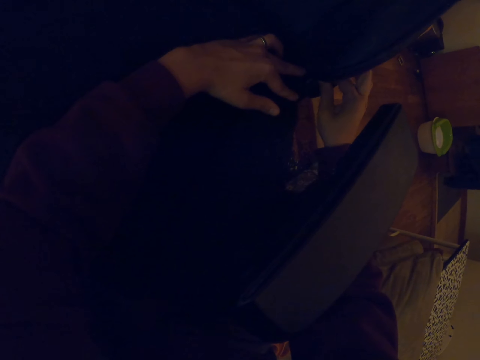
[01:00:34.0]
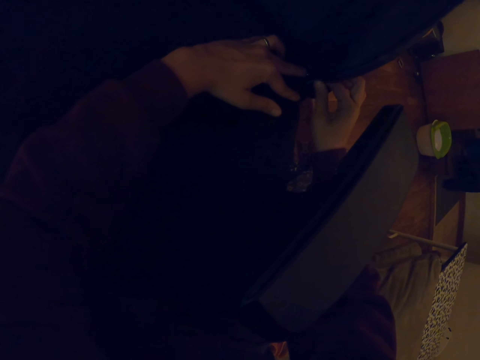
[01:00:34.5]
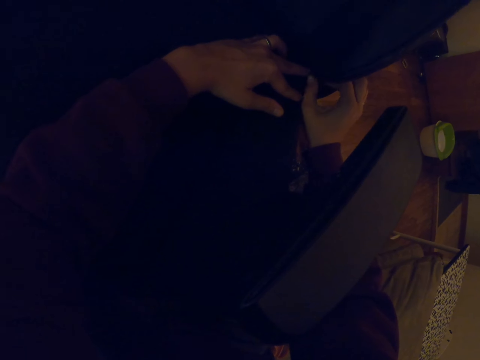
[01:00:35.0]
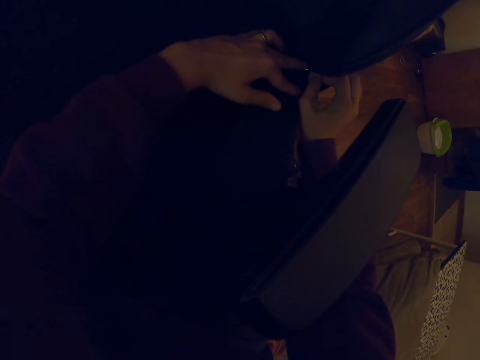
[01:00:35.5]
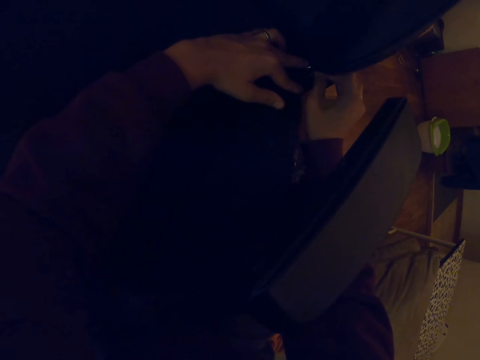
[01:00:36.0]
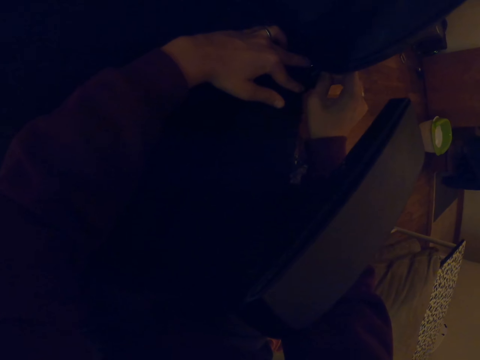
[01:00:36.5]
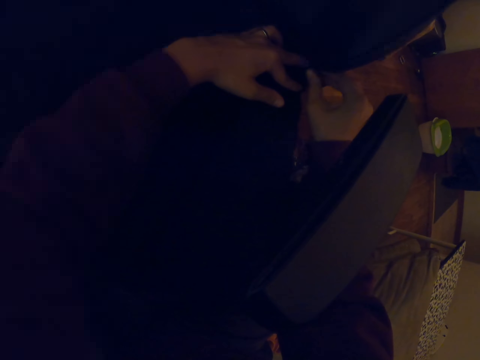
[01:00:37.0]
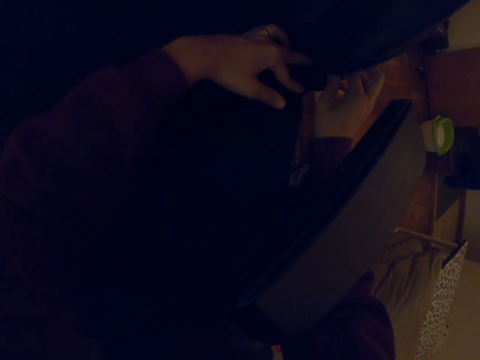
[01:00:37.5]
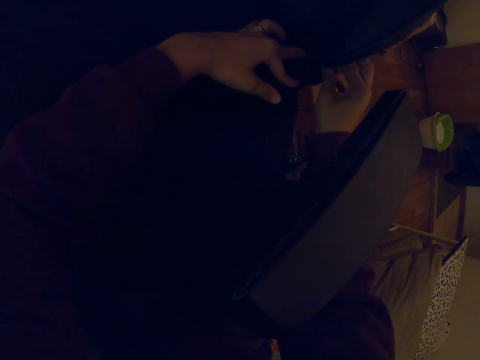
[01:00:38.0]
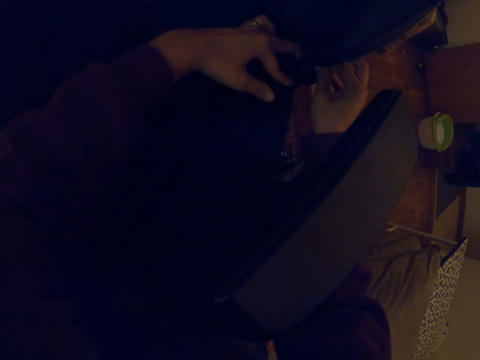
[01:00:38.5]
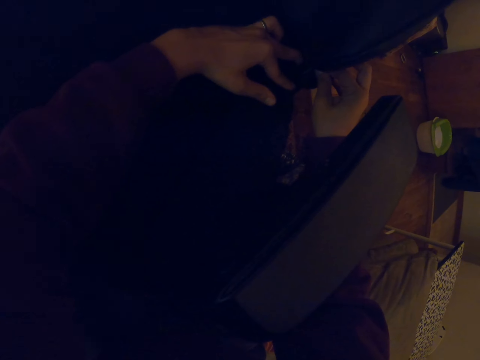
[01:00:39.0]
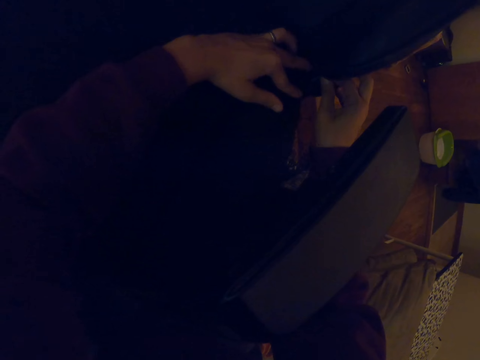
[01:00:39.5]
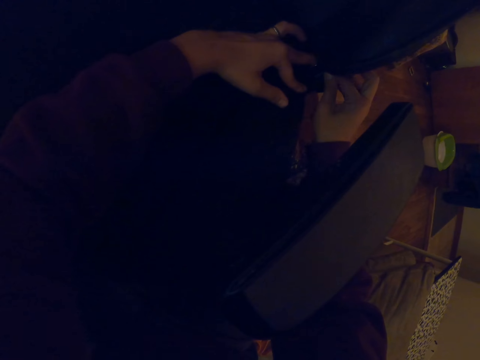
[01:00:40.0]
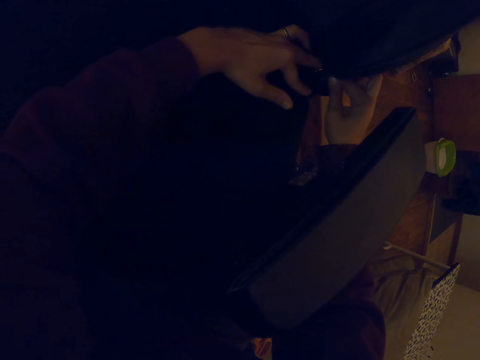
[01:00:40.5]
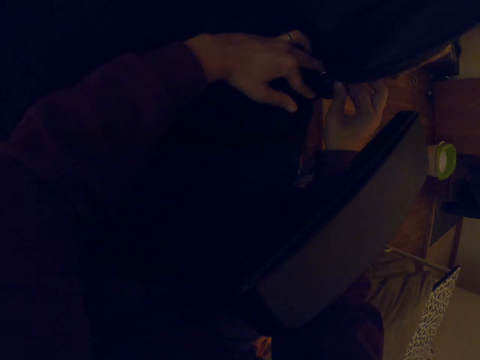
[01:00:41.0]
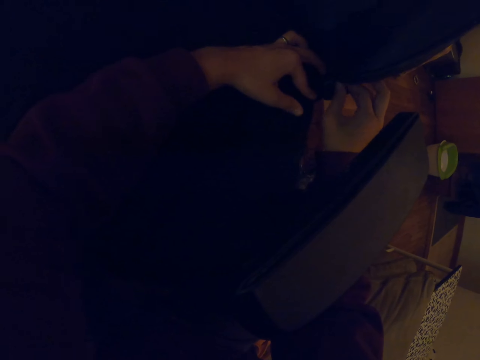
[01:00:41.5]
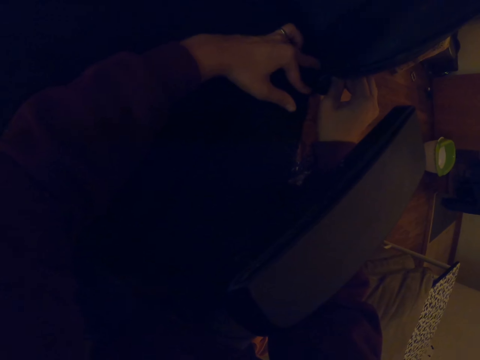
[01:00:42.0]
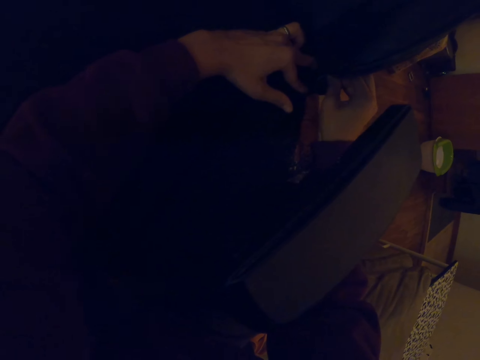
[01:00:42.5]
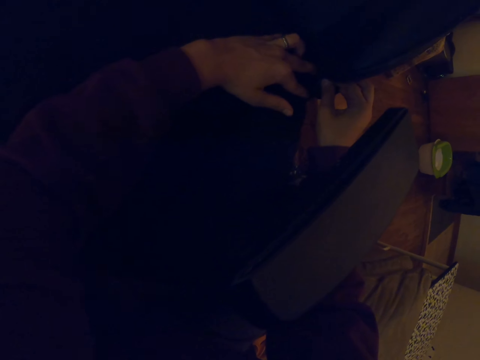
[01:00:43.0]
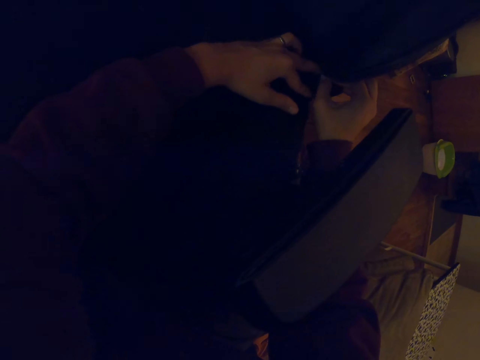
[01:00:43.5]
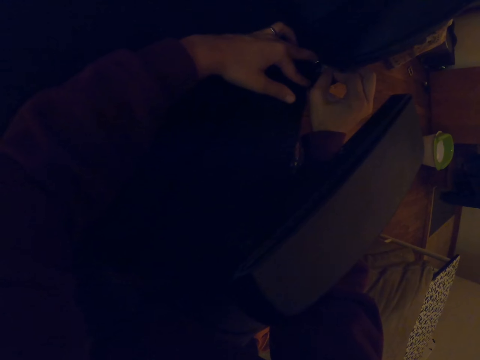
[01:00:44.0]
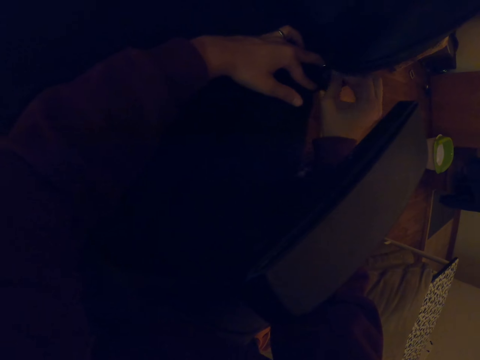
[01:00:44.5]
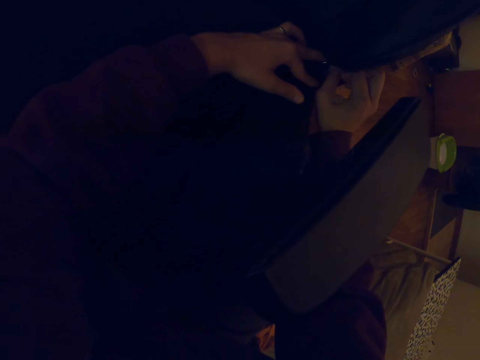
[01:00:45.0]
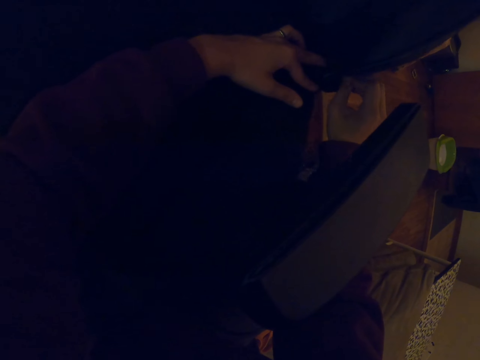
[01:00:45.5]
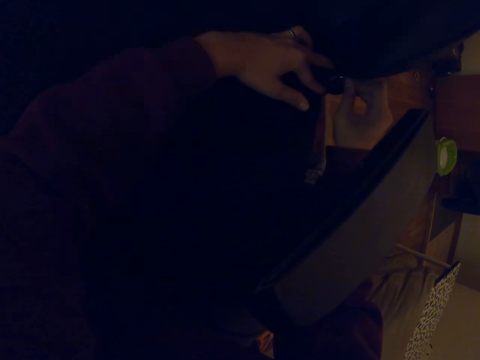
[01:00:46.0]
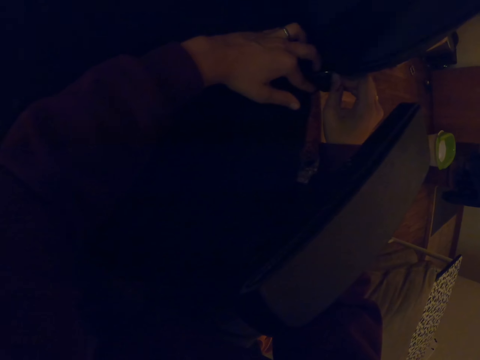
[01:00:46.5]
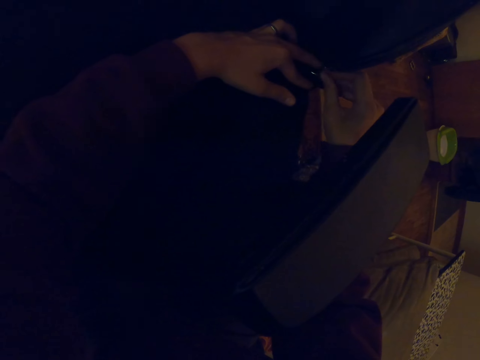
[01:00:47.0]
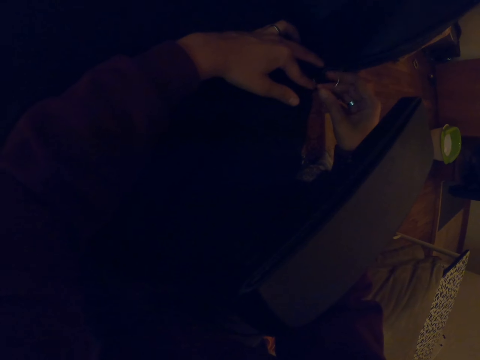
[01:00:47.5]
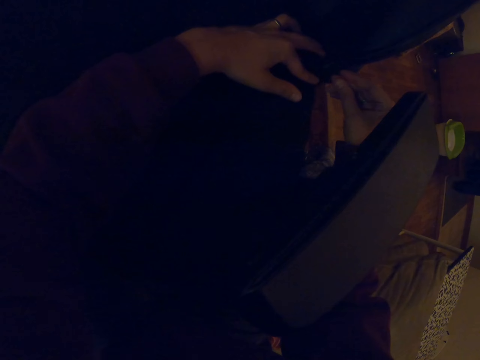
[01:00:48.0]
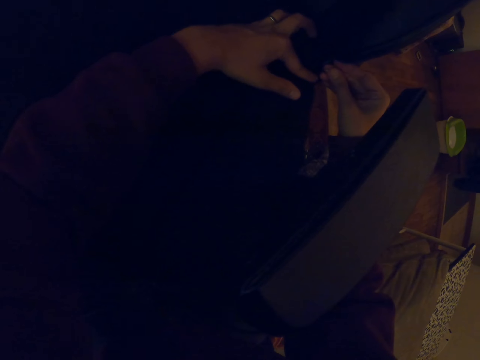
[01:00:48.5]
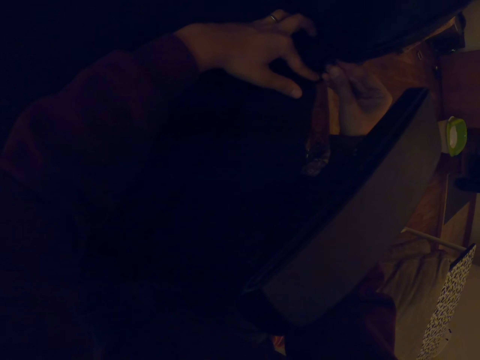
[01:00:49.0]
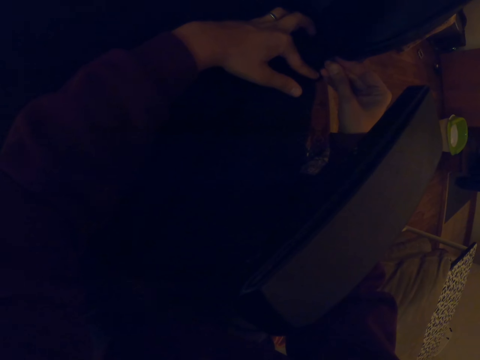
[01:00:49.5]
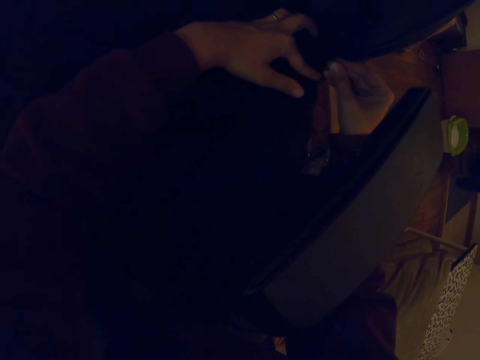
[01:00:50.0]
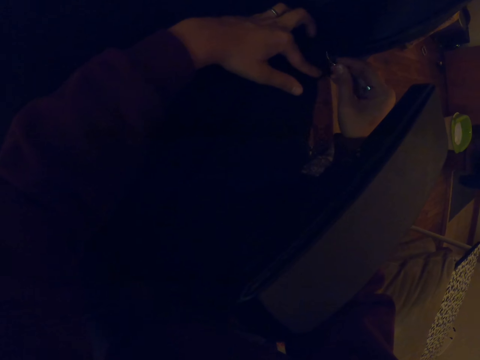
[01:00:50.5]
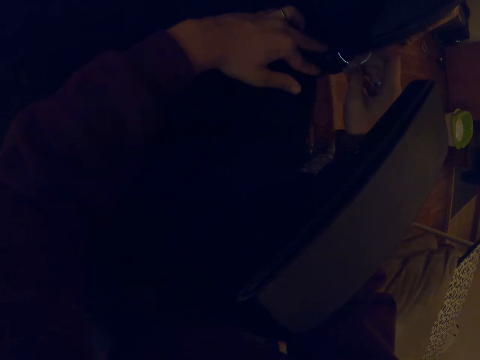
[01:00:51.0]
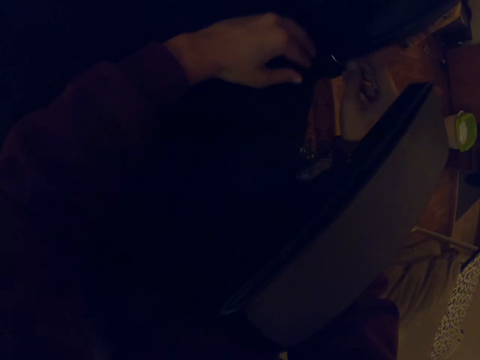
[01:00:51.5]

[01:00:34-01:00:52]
The camera wearer sews the chair with the hook. They sew the chair with the hook repeatedly. They hold the hook with the right hand.

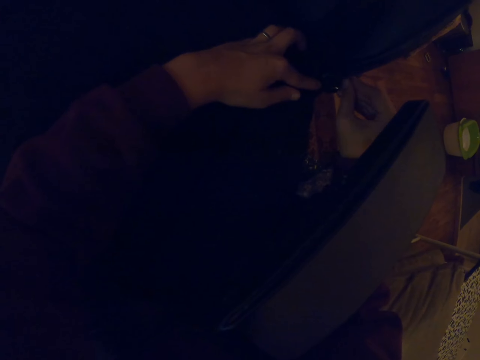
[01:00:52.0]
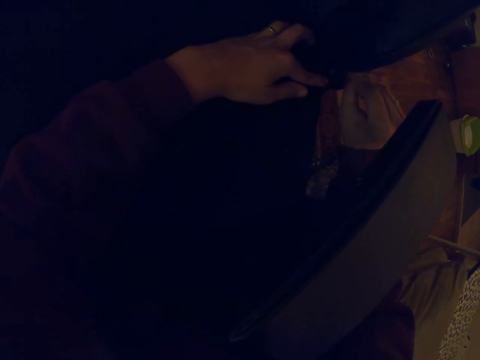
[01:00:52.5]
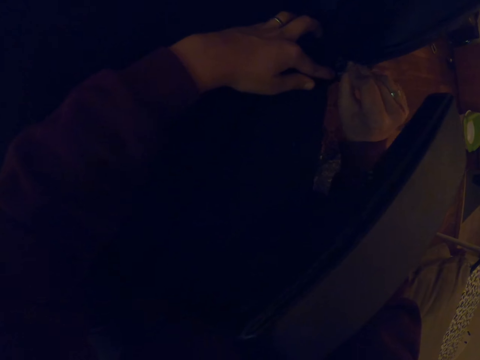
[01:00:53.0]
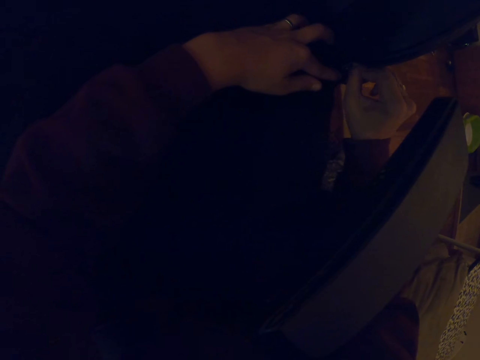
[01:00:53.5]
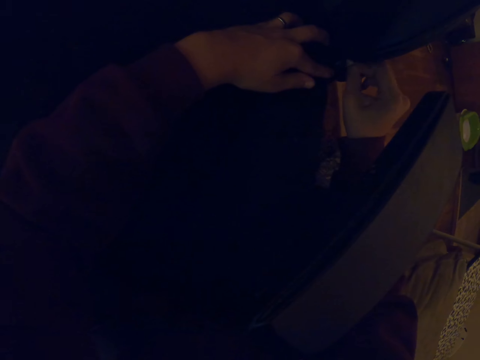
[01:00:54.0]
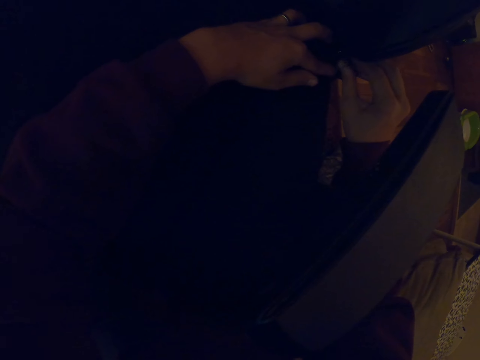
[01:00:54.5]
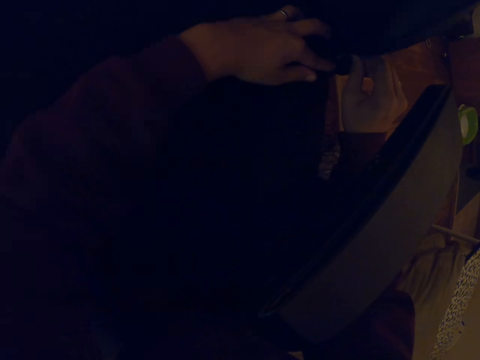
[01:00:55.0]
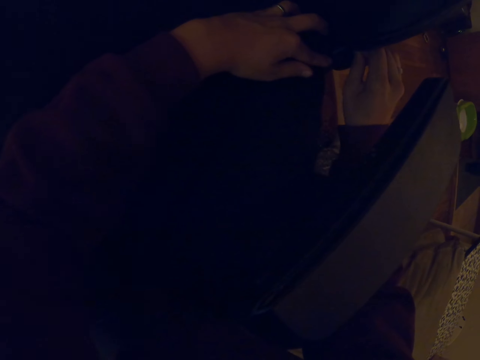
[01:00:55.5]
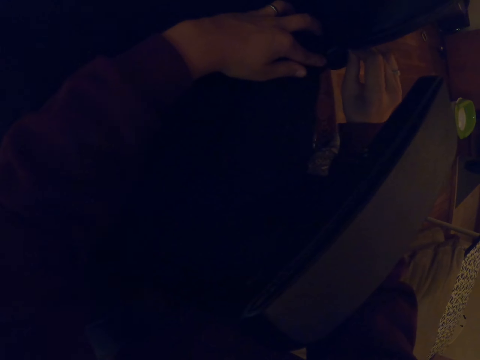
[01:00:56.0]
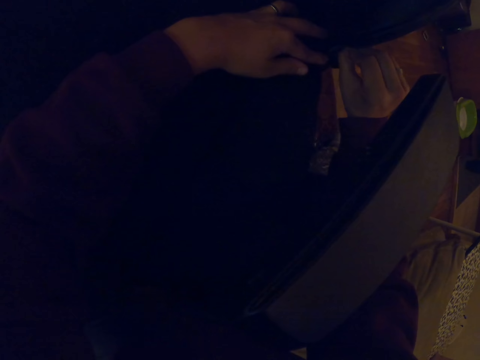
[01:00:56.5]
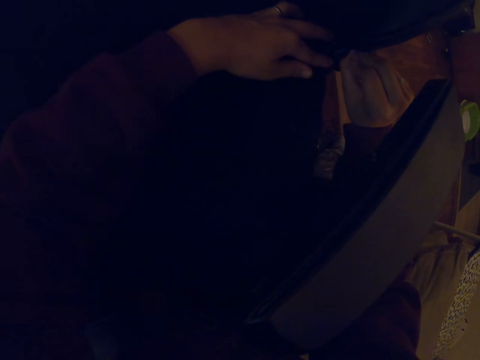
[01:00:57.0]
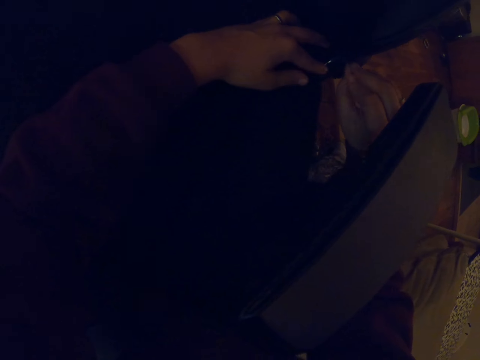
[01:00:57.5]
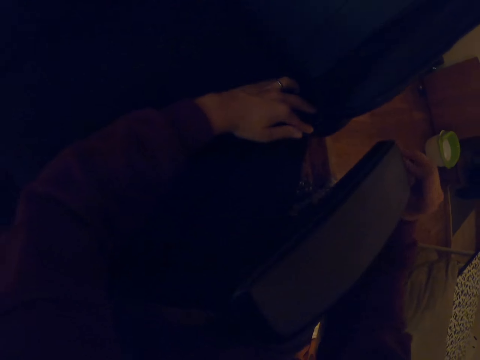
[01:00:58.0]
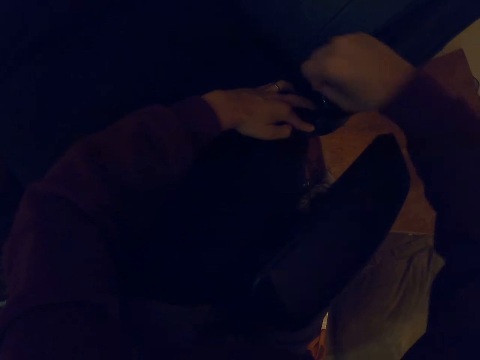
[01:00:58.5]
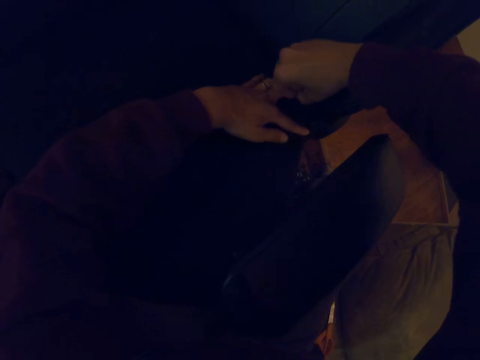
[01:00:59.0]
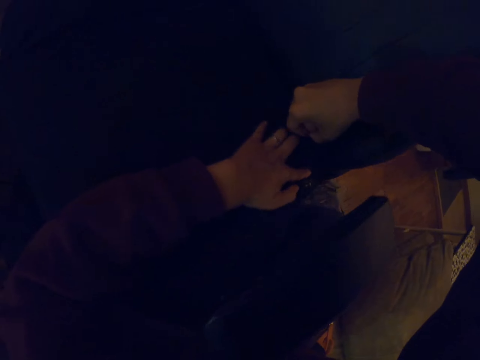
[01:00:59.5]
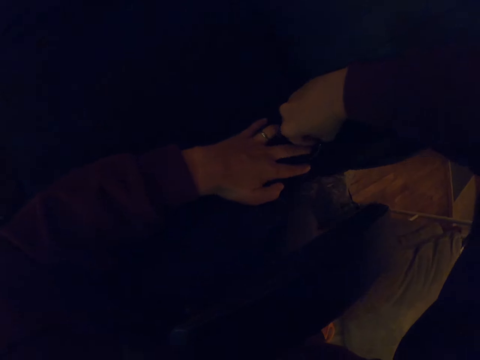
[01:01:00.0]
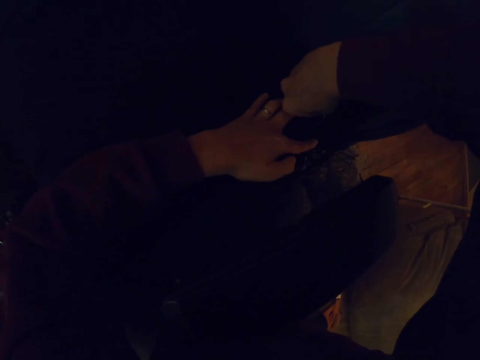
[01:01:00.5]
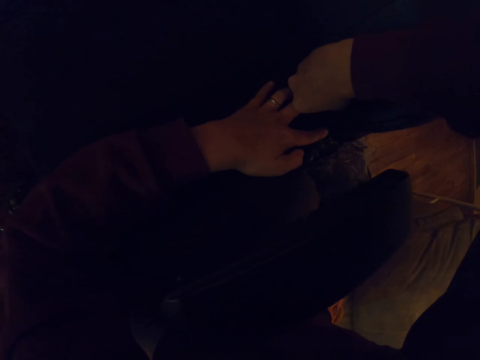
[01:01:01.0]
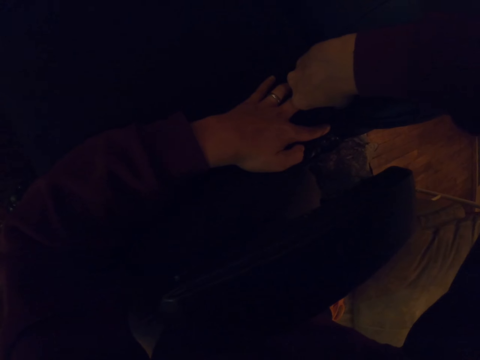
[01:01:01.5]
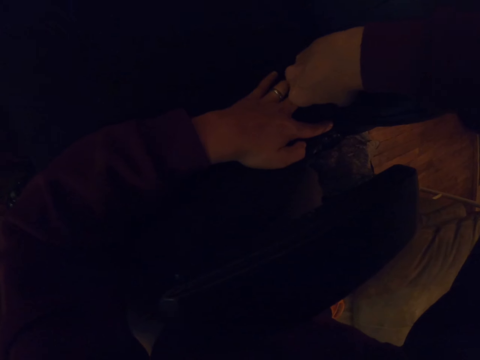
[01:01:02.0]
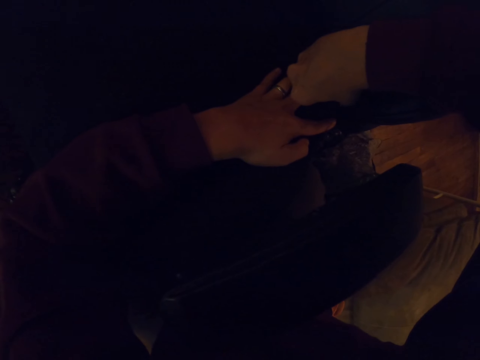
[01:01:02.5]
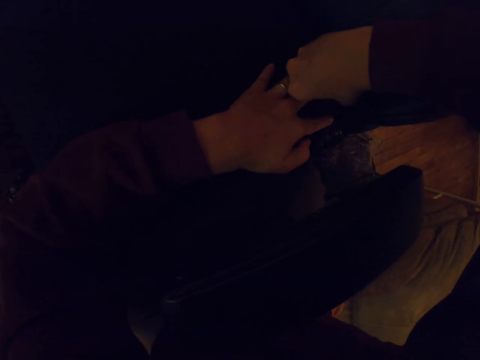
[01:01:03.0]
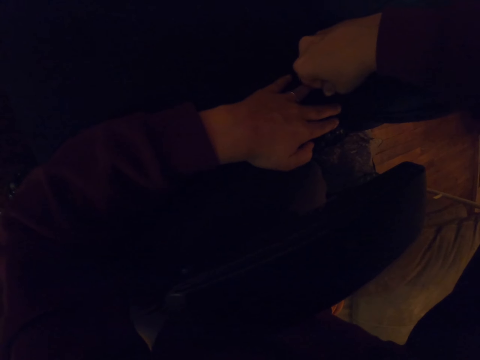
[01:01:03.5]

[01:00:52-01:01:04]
The camera wearer holds the chair with the left hand. They move the right hand. They sew the chair with the hook.
